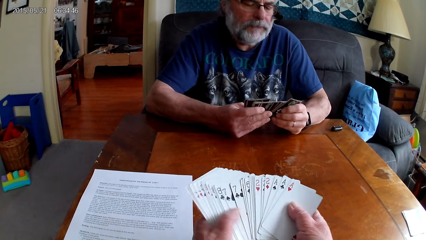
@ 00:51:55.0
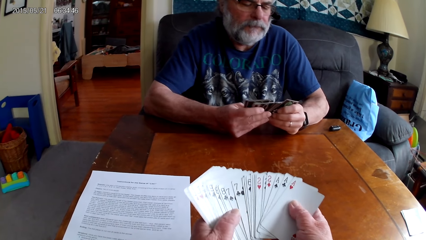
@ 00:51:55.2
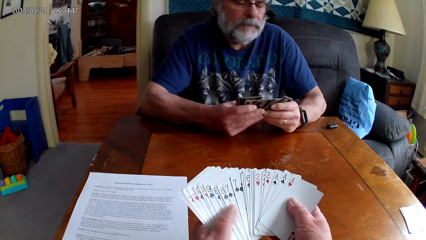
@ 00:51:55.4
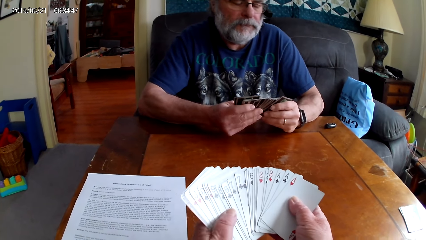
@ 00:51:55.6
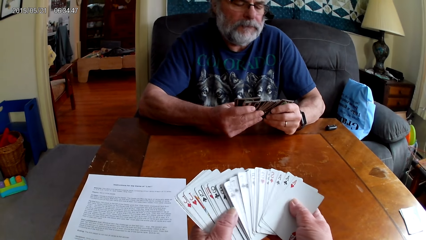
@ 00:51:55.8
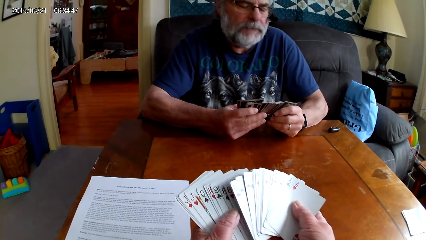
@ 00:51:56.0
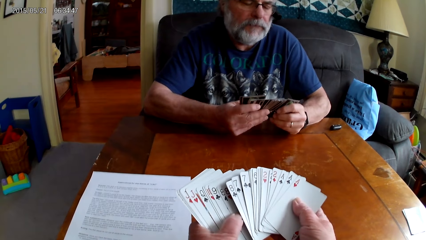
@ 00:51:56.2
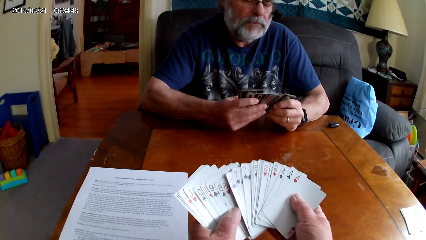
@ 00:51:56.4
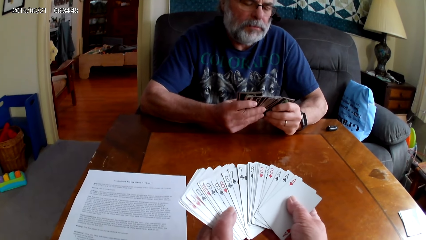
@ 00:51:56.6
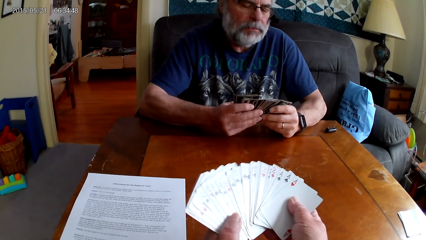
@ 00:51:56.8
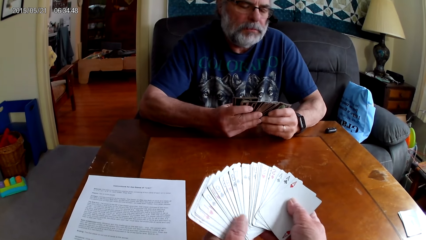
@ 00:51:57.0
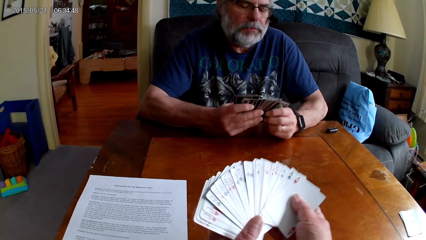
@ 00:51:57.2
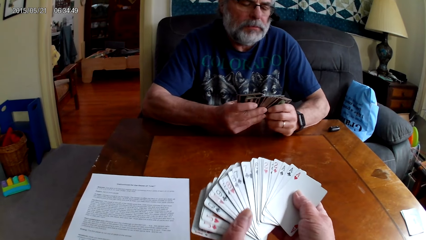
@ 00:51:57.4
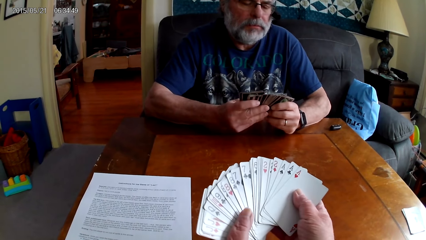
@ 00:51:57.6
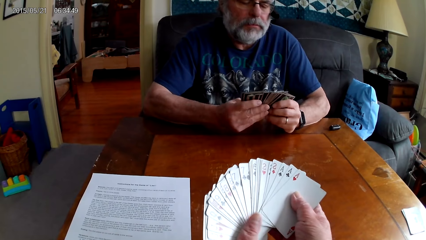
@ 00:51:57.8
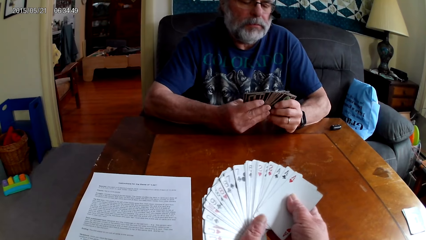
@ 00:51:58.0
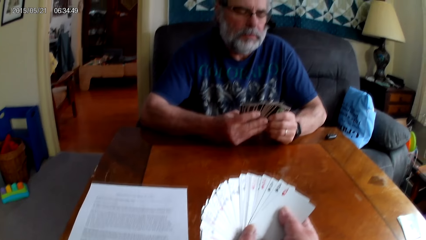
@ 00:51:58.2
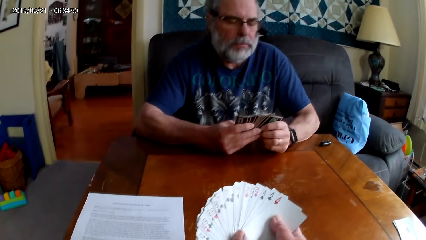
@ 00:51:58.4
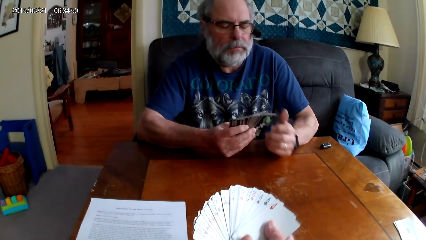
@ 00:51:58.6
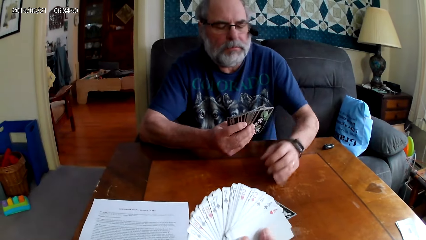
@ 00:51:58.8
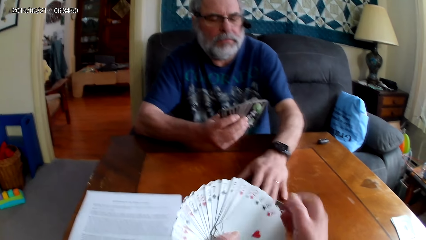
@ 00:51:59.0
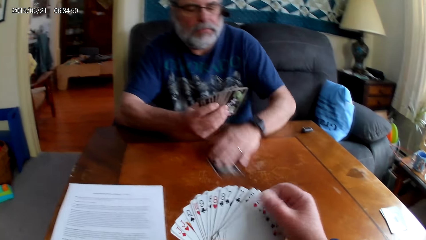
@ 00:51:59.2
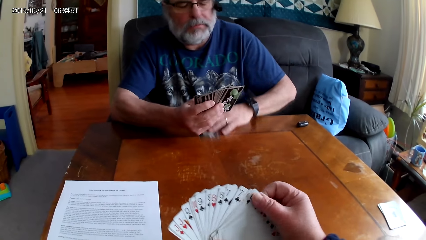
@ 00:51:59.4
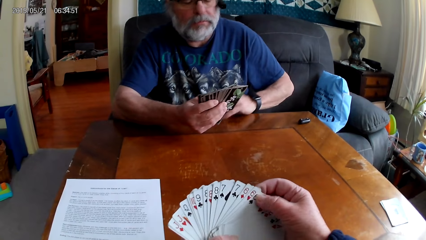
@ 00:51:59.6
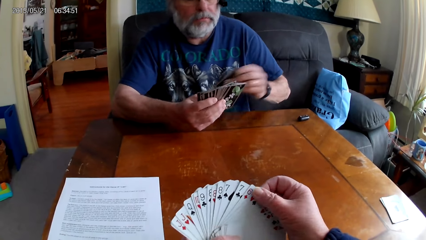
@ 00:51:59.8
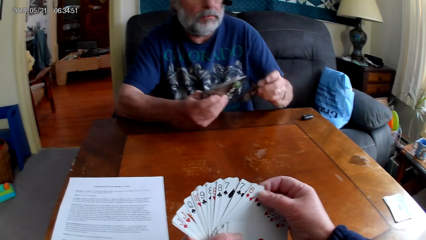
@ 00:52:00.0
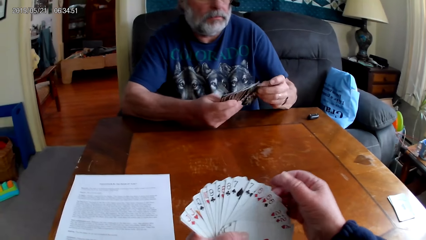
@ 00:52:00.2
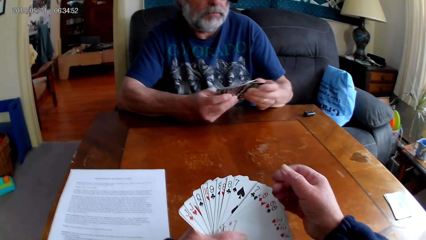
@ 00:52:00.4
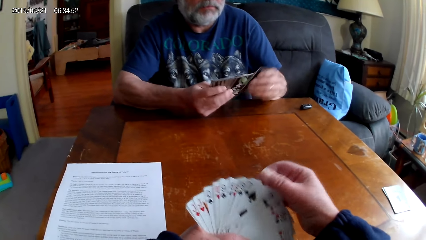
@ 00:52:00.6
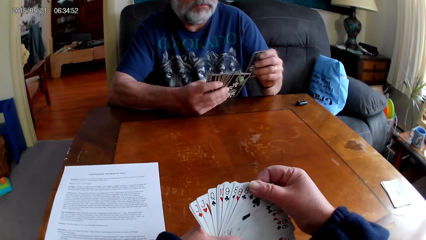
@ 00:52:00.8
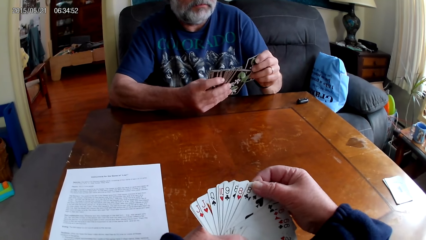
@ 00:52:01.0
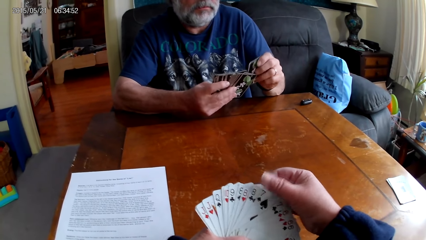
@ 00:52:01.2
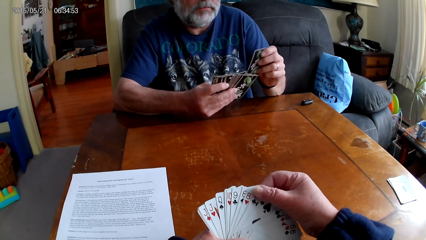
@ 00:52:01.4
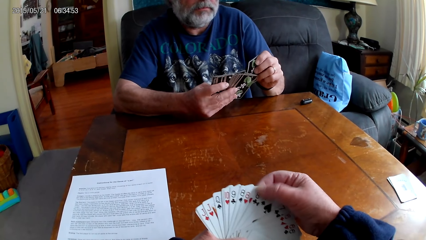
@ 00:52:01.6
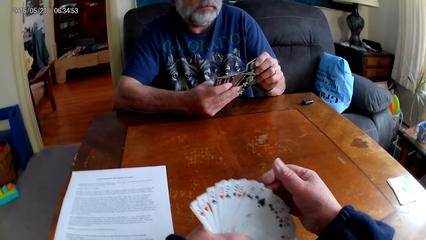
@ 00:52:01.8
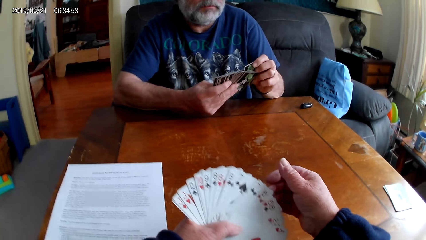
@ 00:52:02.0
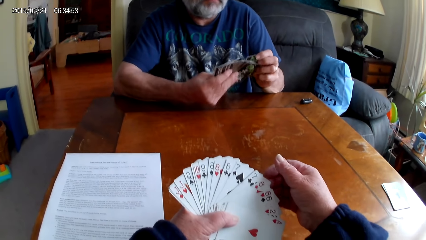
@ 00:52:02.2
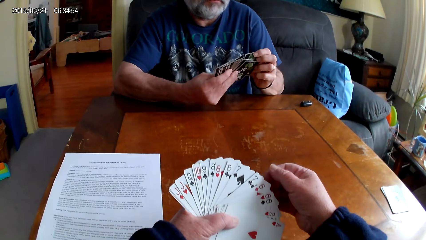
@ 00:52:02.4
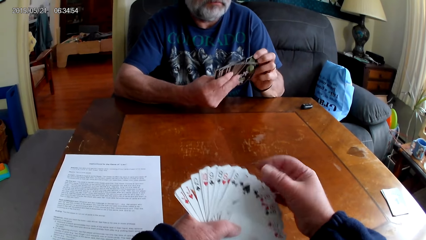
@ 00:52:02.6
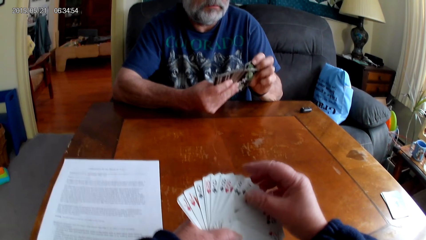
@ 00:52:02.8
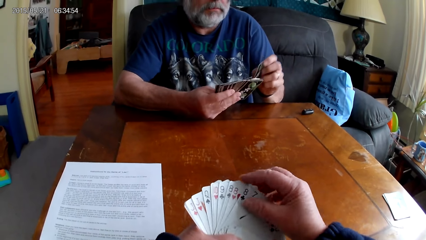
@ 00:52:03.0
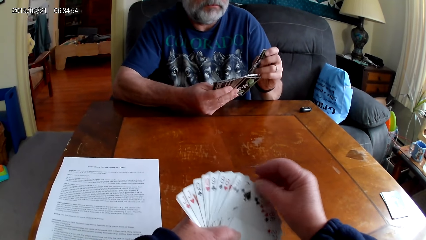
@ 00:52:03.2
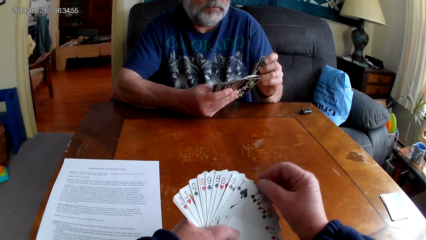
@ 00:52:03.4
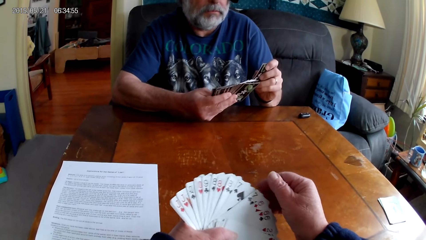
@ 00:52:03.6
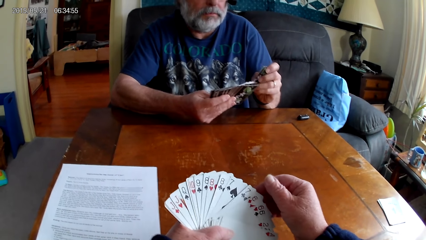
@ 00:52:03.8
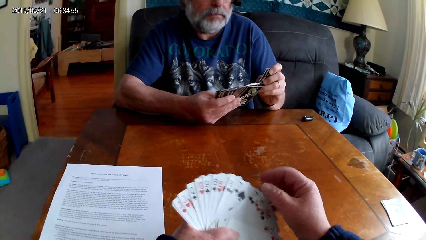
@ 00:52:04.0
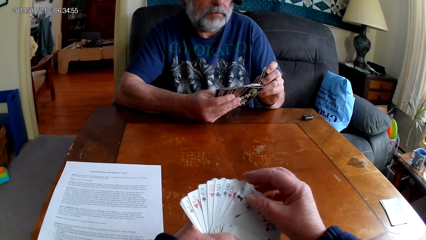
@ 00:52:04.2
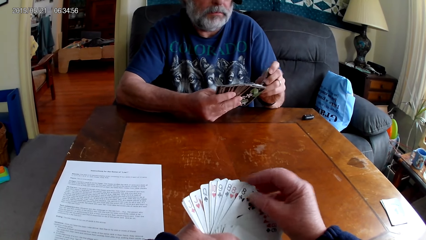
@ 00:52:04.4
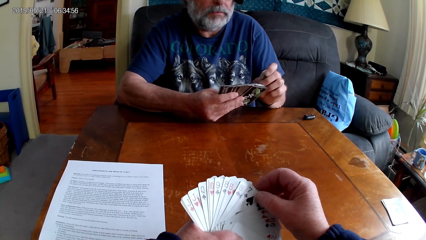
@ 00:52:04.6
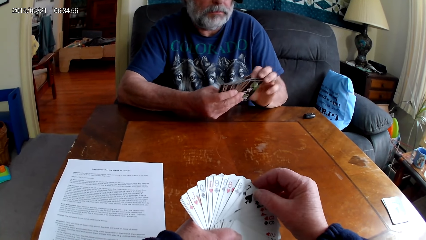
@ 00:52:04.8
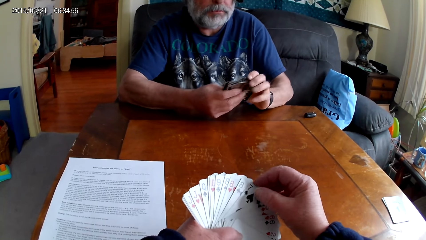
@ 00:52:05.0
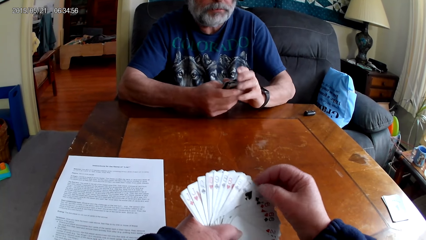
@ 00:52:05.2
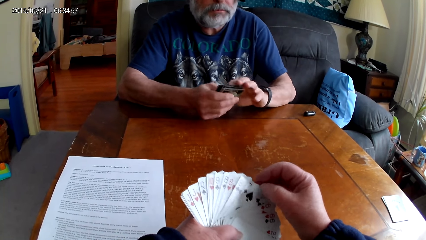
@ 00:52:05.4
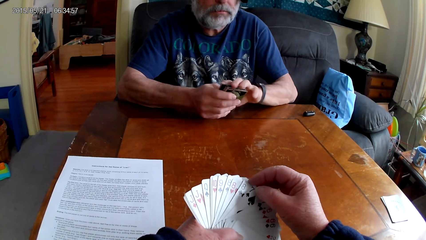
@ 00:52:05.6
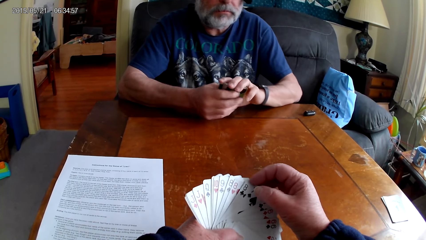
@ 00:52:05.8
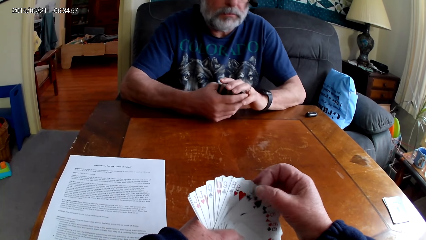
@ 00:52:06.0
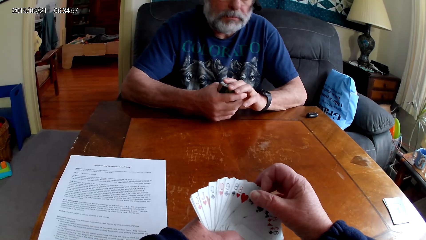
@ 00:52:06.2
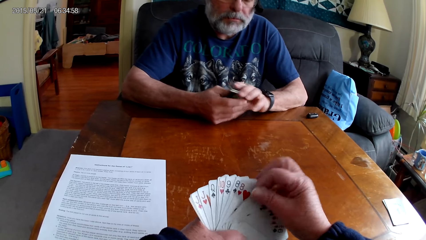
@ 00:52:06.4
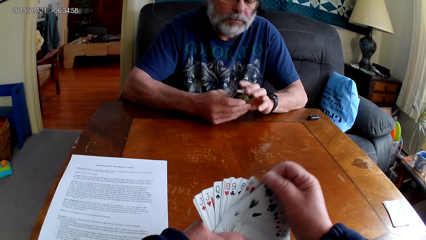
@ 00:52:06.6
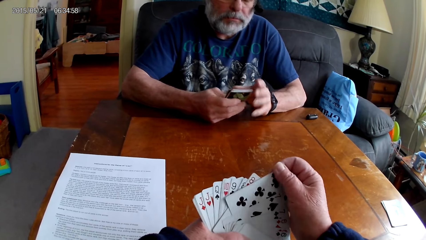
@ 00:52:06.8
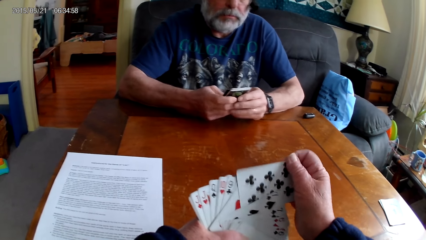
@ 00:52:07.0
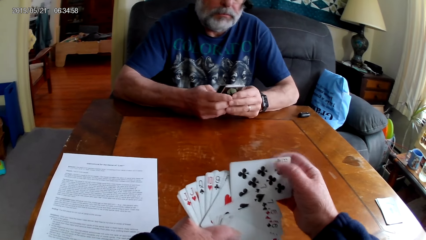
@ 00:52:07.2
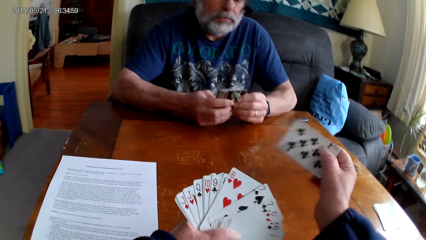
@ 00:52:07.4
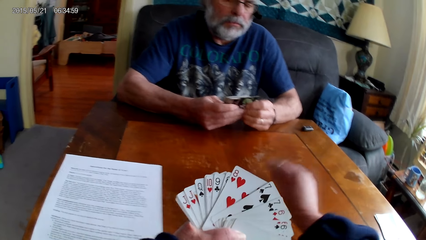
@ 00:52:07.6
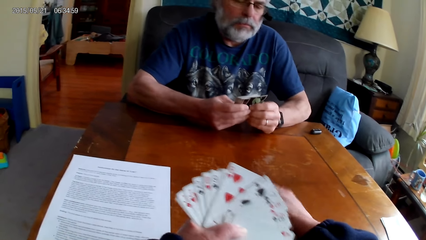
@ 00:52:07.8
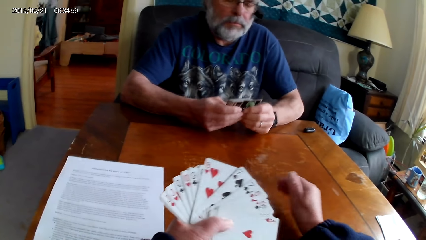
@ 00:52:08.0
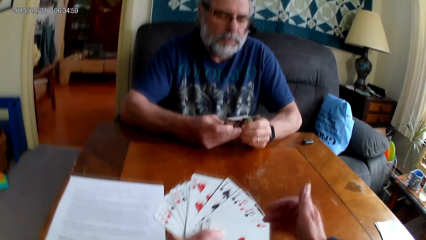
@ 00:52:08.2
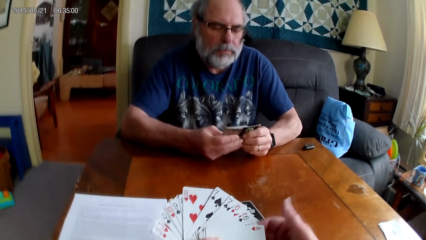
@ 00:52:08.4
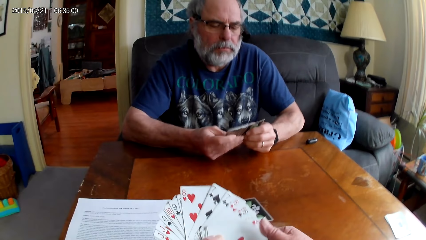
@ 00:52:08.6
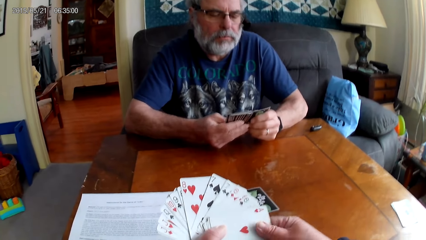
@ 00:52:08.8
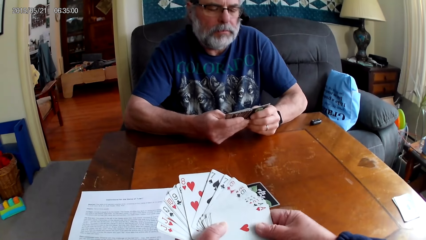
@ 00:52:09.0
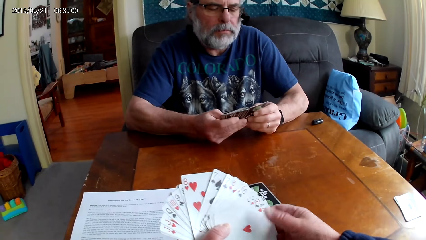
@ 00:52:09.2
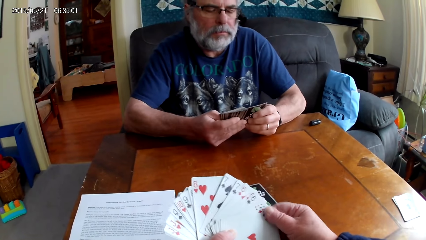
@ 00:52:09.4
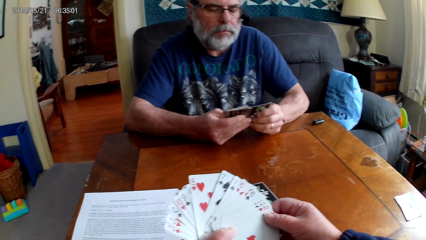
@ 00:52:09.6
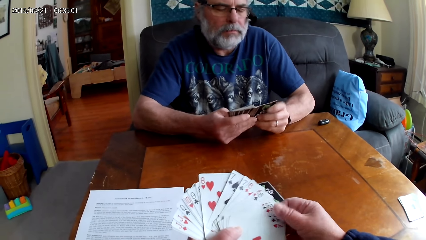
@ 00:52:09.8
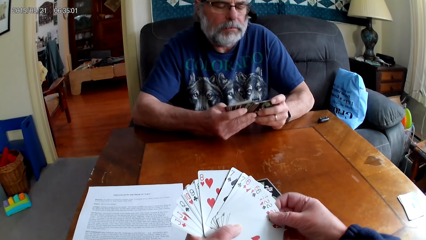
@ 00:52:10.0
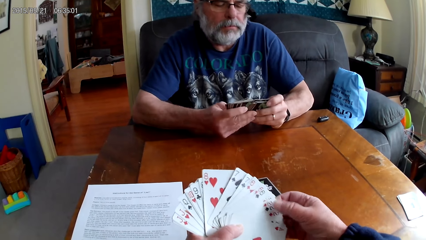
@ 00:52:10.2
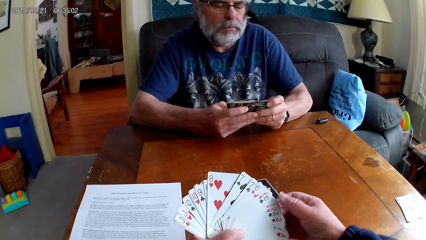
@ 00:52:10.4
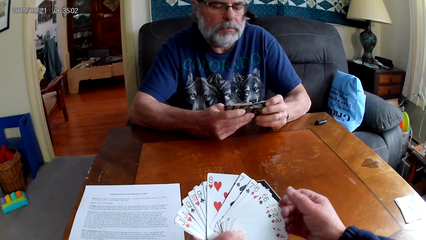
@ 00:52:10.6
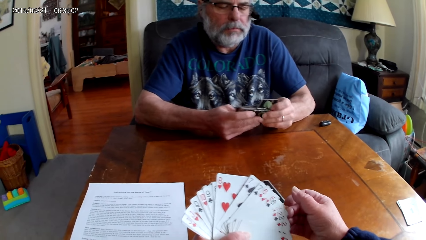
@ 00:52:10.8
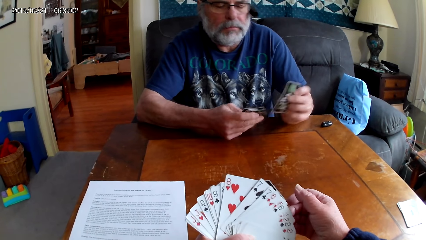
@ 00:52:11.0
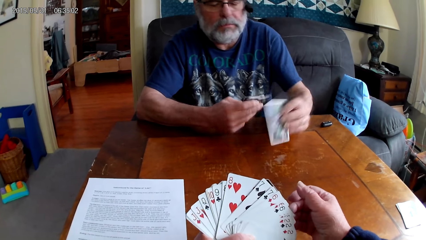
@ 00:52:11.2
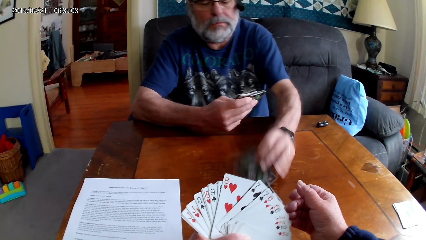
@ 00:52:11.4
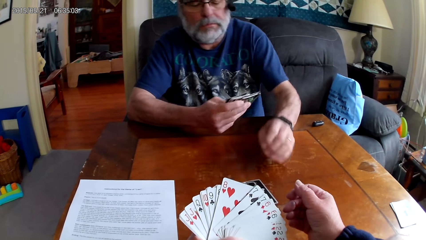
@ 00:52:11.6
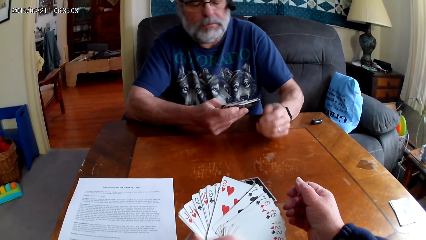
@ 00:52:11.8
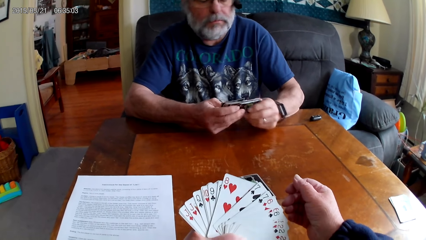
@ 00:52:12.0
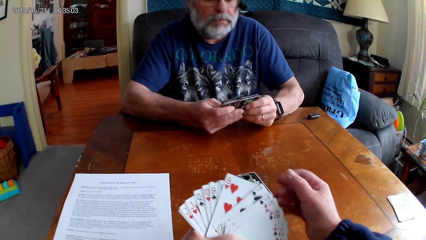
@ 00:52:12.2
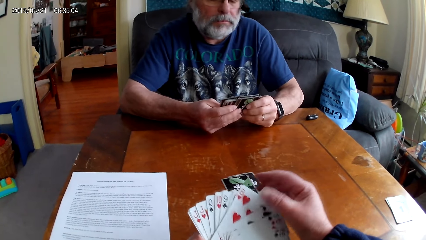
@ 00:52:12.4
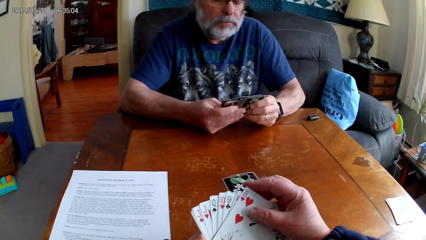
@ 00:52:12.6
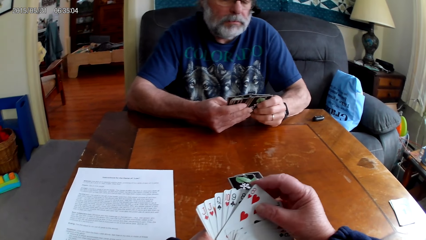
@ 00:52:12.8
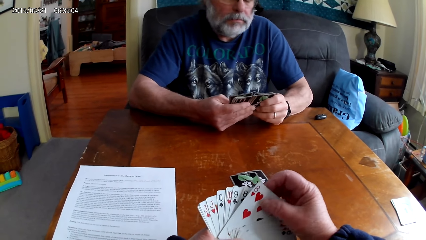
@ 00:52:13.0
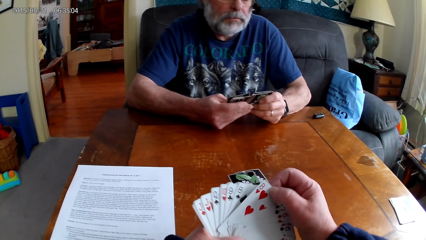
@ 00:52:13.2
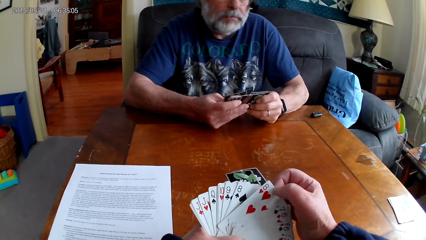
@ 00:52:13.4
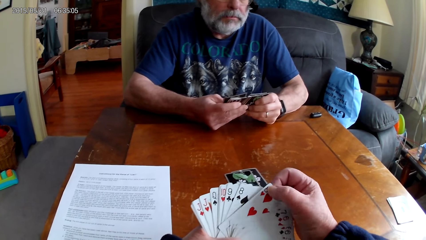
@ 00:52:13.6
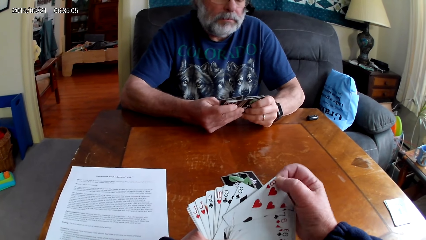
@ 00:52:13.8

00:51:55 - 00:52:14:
A man slides over a card and picks up the playing card on the table. The man holds the playing cards with his hands. The camera wearer spreads out cards. The man spreads out cards. The camera wearer holds the playing cards with her hands. She puts the playing card on the table. The man holds the playing cards with his hands and puts the playing card on the table. The camera wearer holds the playing cards with her hands. She places a card on the table.
